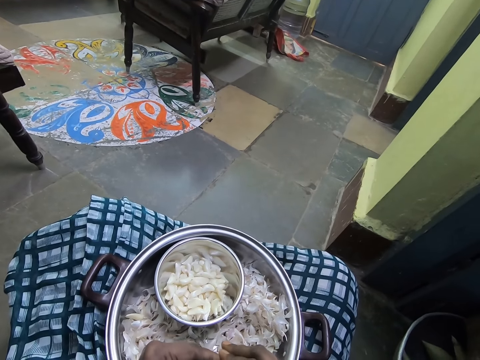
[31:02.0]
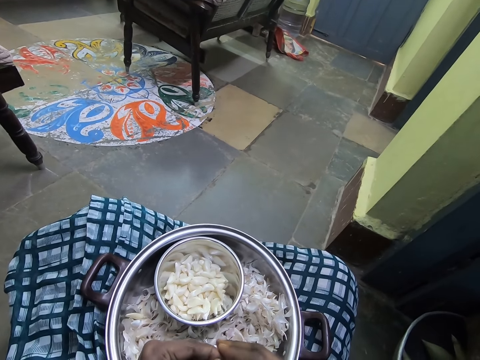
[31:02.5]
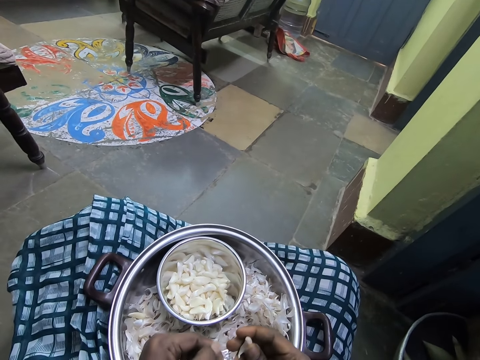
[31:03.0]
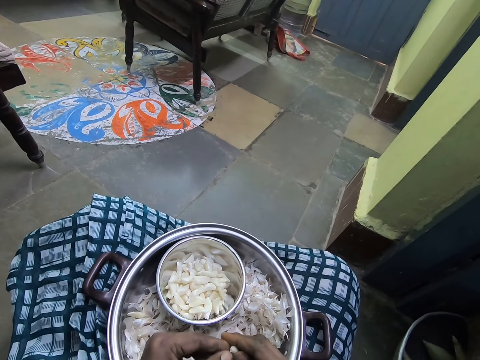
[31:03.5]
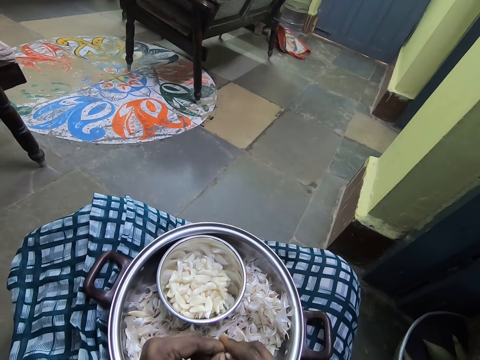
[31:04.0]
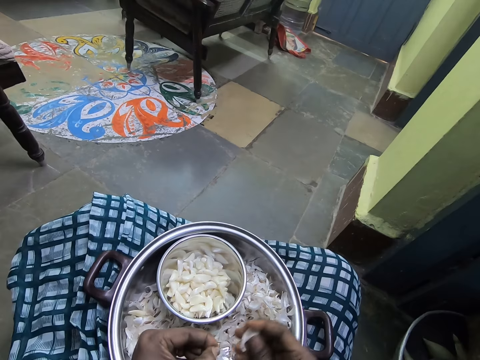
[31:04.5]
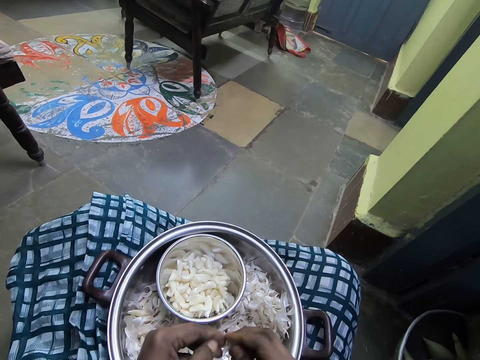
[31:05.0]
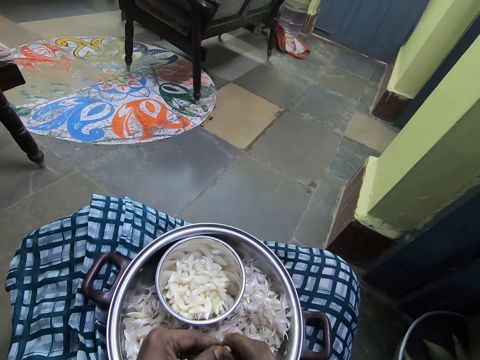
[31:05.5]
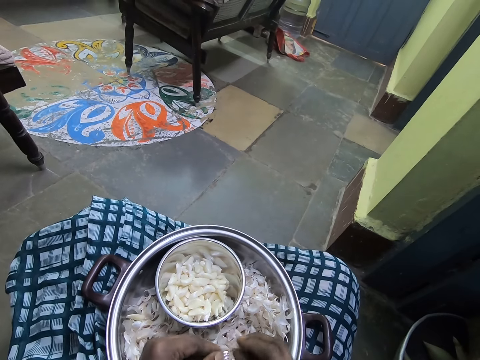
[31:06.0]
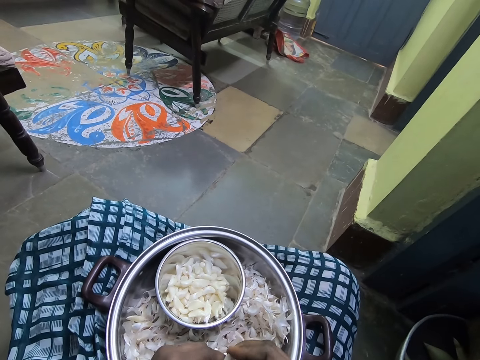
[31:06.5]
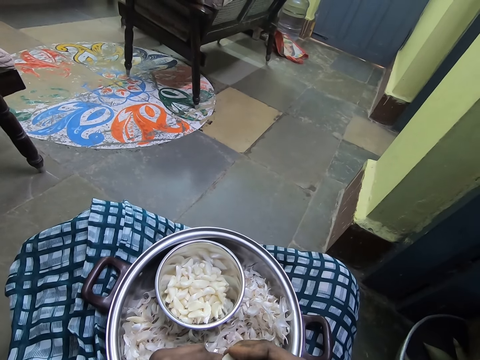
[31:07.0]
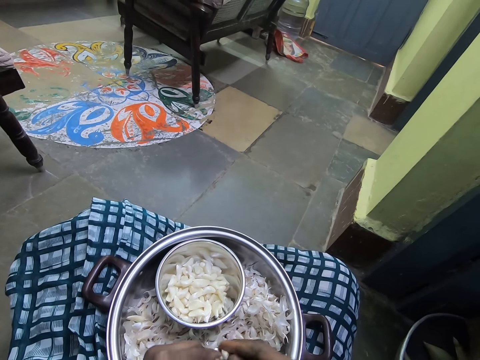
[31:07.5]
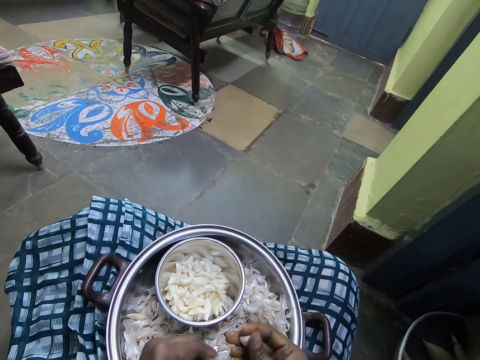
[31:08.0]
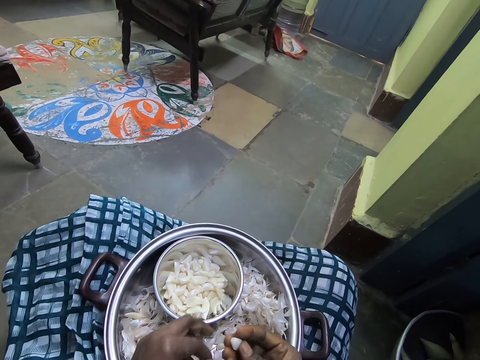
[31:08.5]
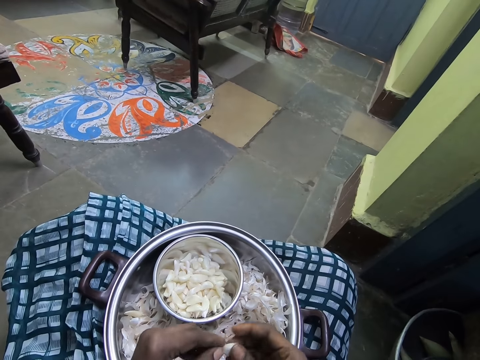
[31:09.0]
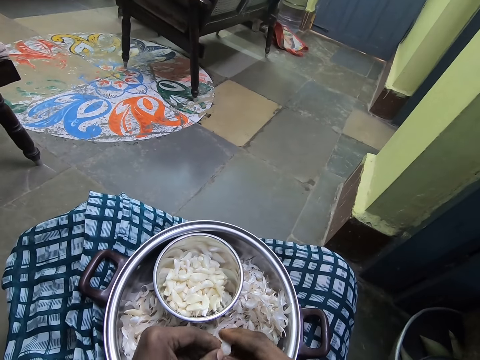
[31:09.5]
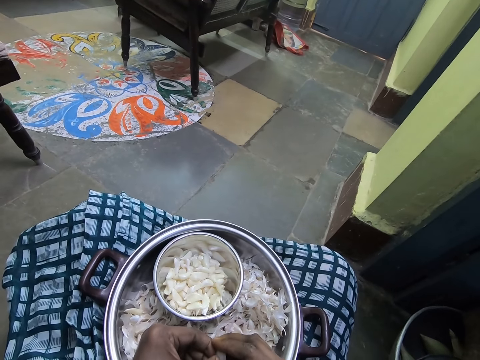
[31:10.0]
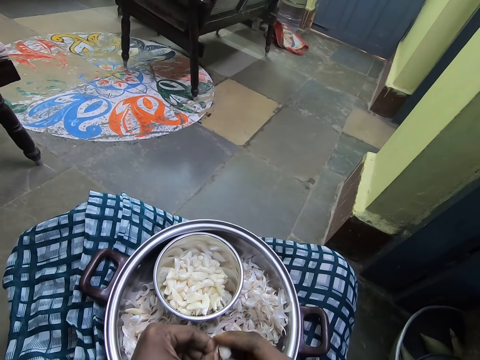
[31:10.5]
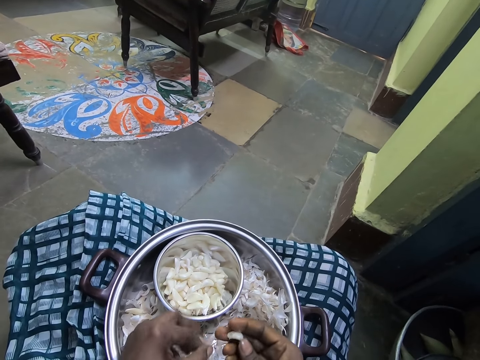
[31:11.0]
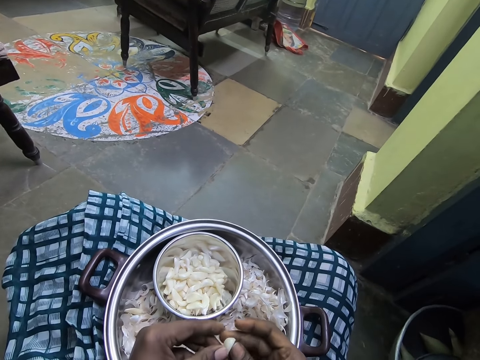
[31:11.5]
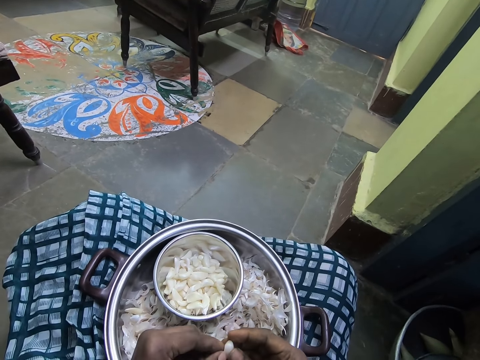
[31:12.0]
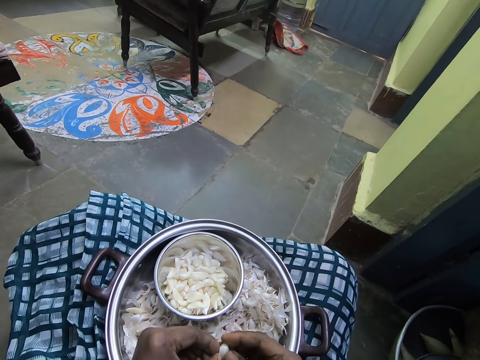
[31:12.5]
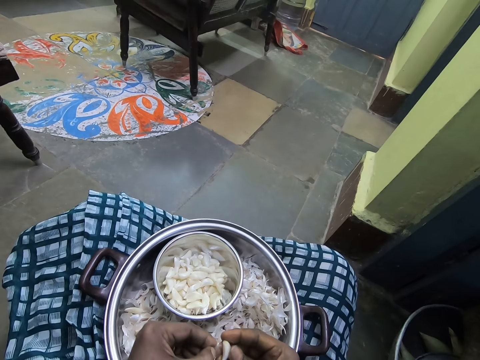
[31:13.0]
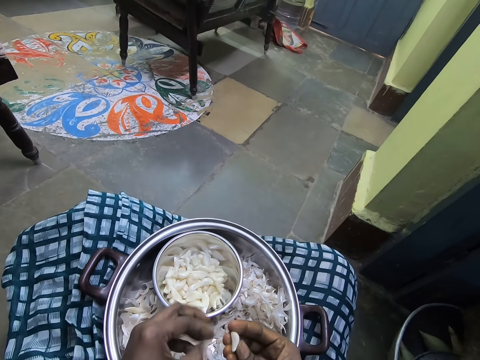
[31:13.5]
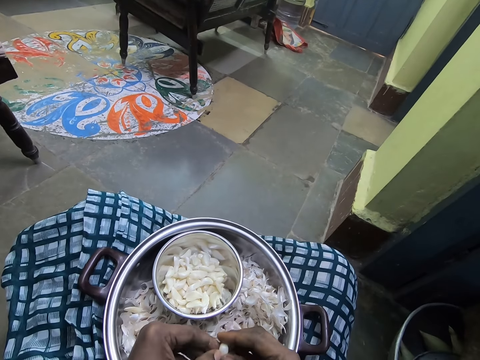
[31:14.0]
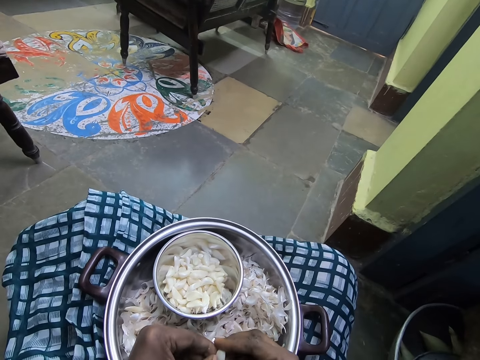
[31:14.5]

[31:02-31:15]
The camera wearer drops the garlic peel in the pot and peels off the garlic. They drop the garlic peel in the pot and peel off the garlic. They drop the garlic peel in the pot and peel off the garlic.

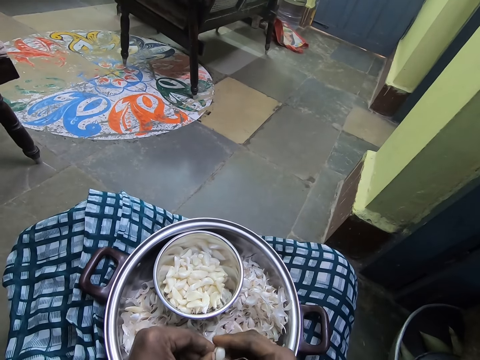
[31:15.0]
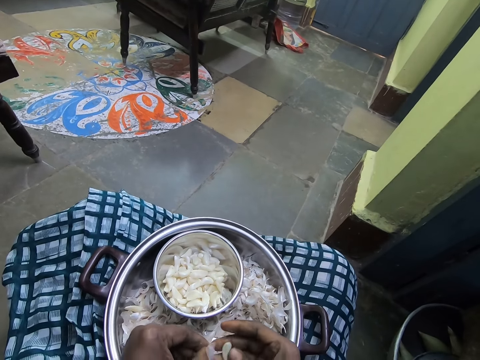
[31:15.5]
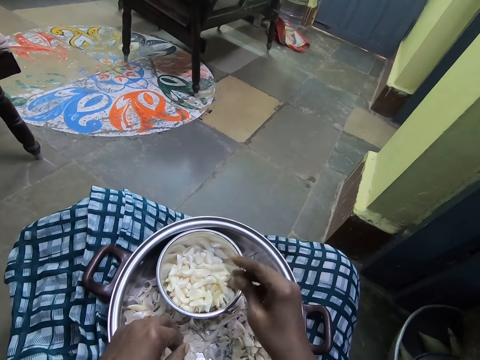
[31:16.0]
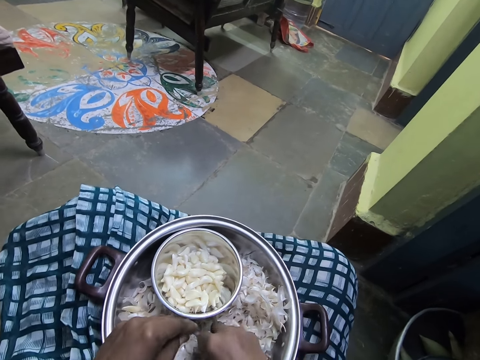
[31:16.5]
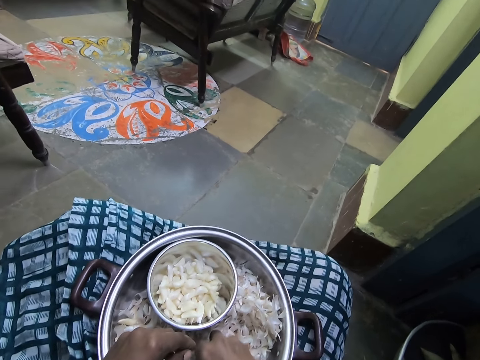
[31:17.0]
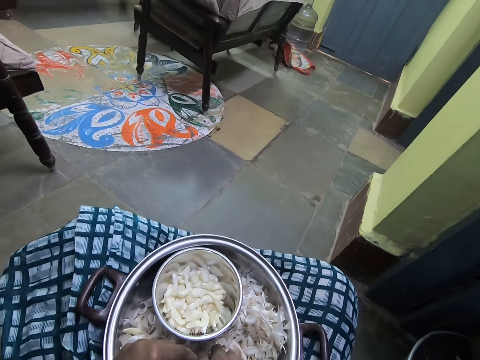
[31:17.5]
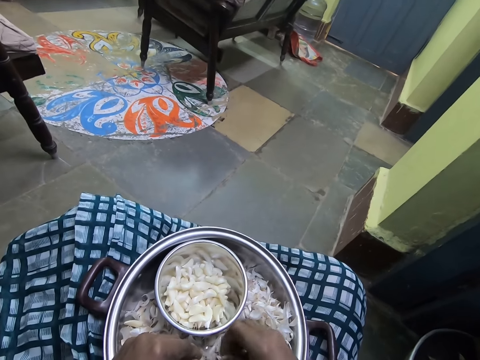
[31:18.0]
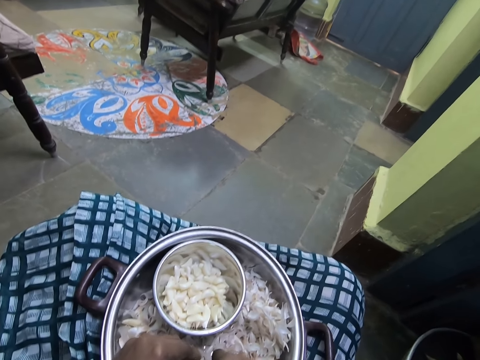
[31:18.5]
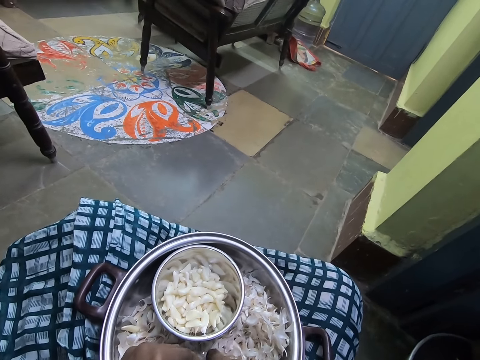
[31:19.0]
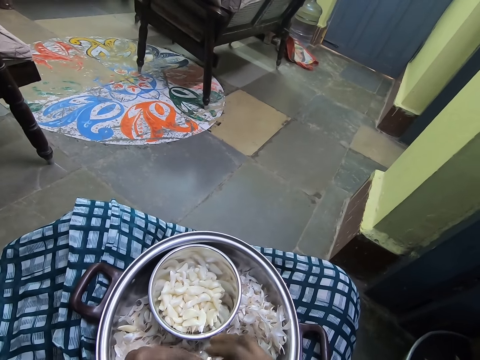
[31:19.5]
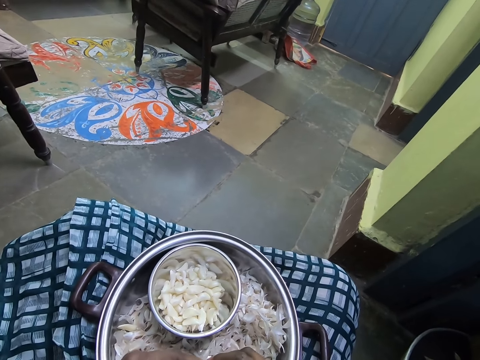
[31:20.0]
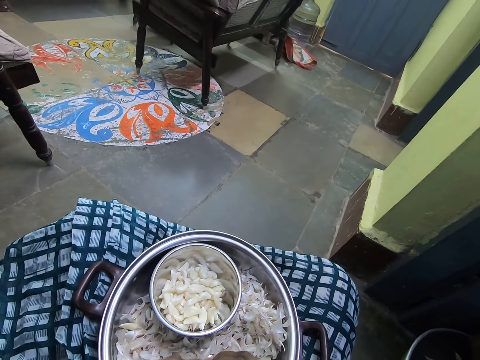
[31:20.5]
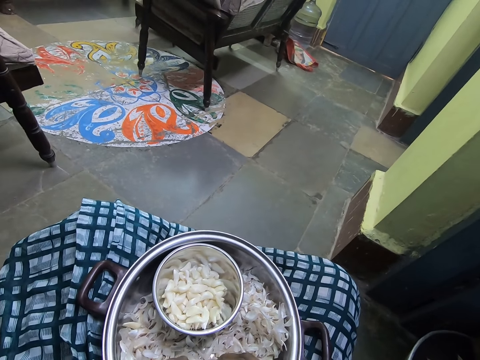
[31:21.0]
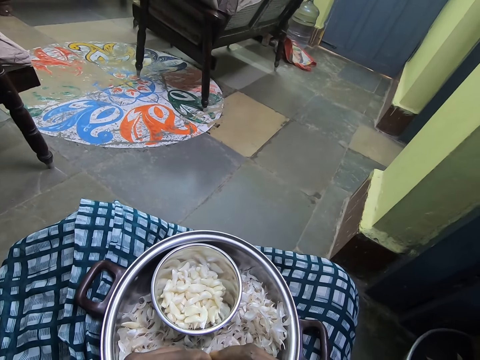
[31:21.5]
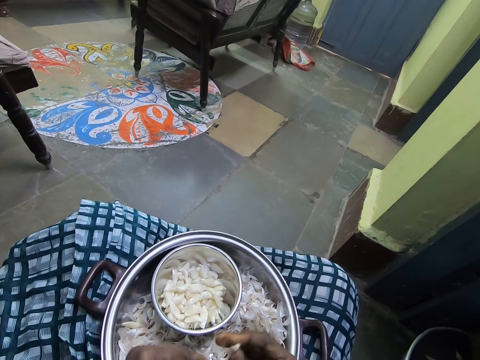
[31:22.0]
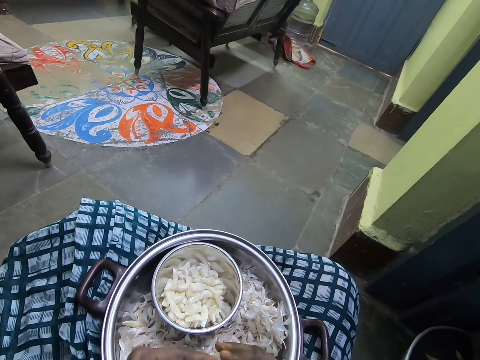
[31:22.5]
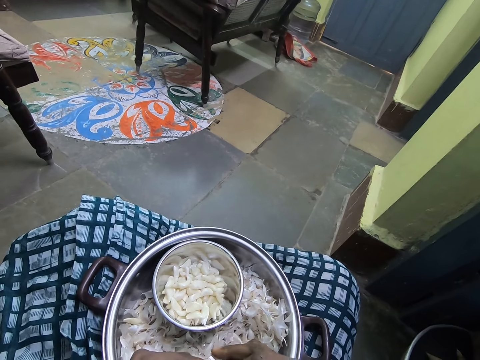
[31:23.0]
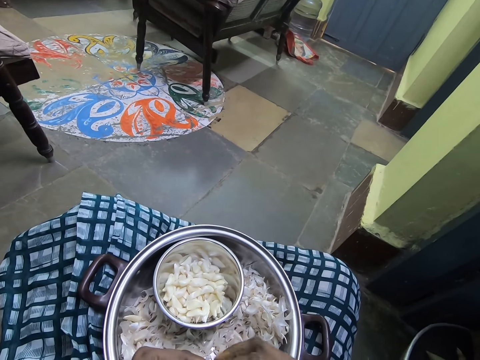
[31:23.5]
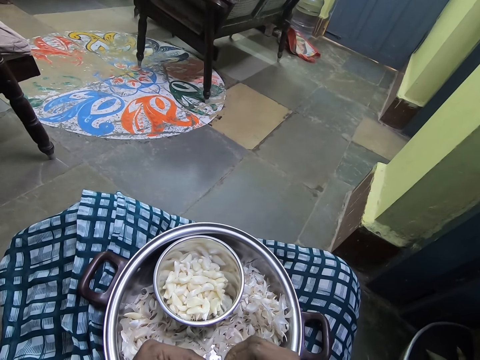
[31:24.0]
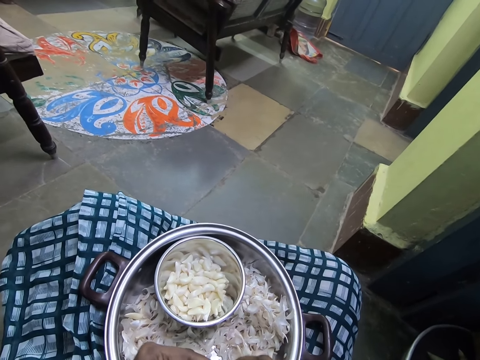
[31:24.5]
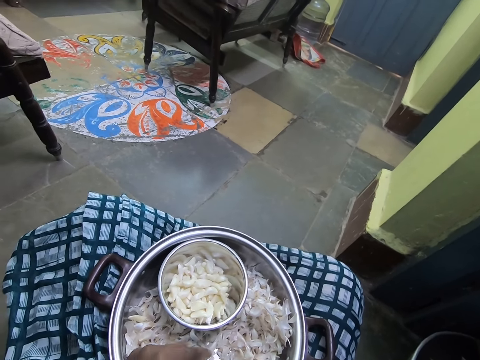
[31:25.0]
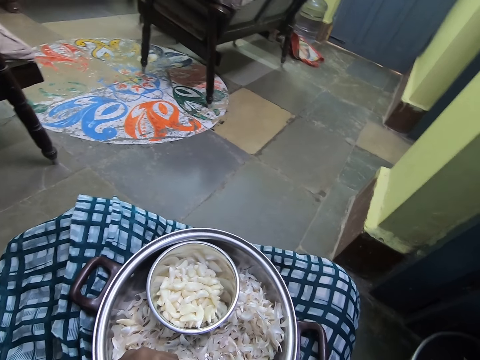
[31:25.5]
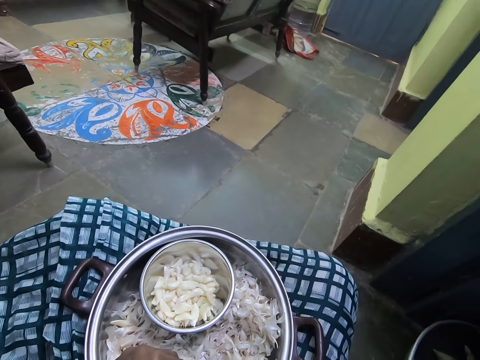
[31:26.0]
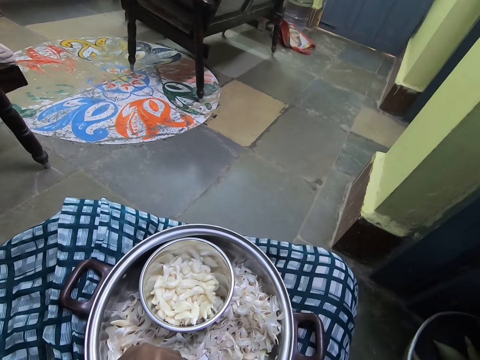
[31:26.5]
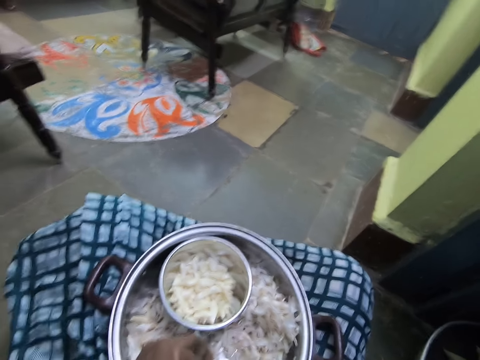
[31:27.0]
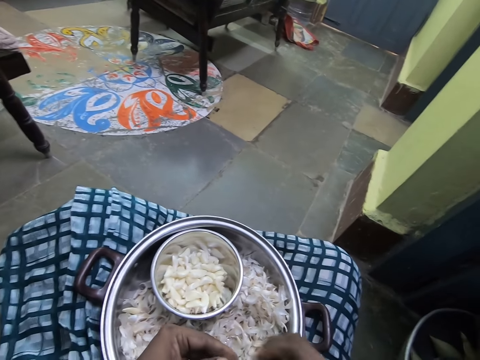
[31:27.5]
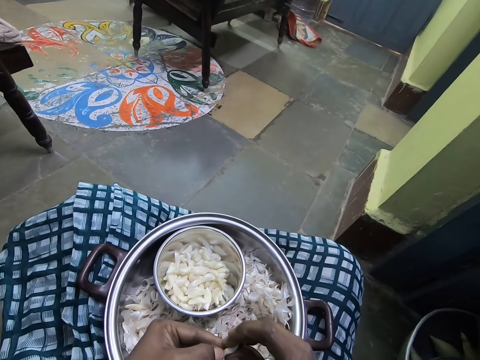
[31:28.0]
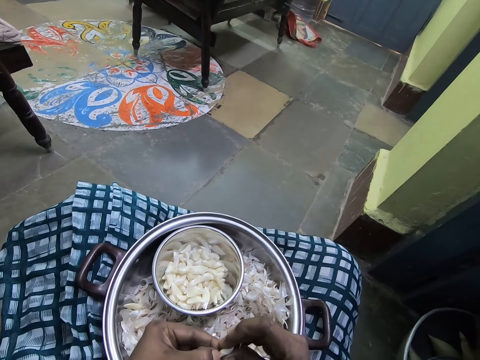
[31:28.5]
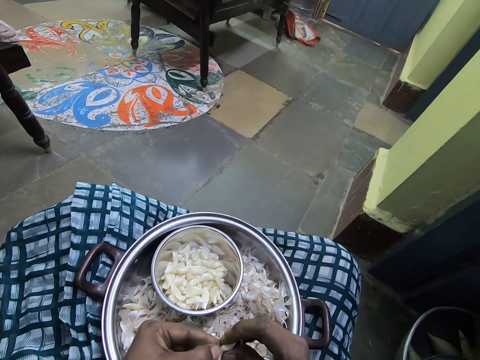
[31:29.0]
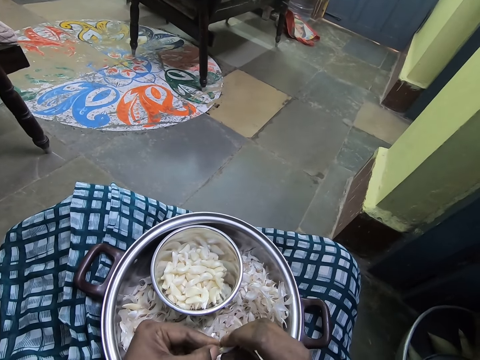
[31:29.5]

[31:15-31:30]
The camera wearer places the garlic in the bowl. They pick the garlic from the pot and peel off the garlic. They drop the garlic peel in the pot and peel off the garlic.
